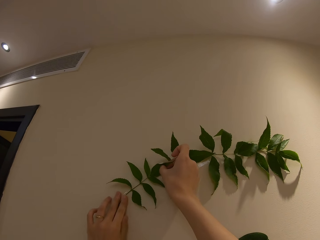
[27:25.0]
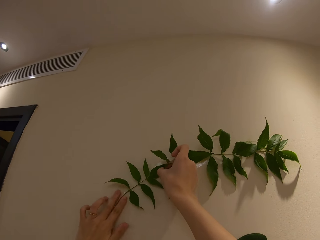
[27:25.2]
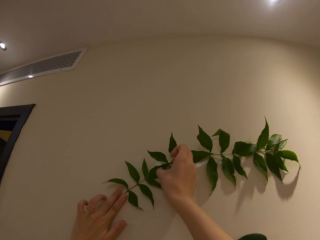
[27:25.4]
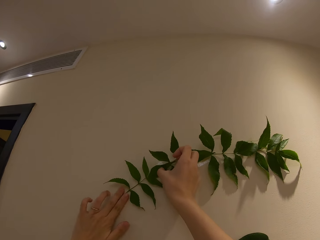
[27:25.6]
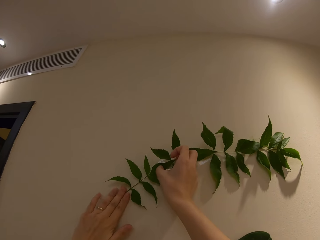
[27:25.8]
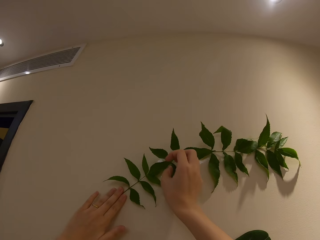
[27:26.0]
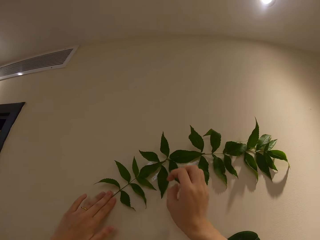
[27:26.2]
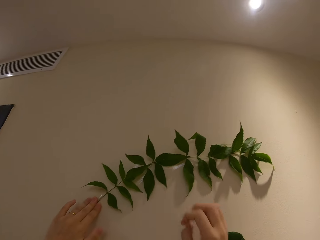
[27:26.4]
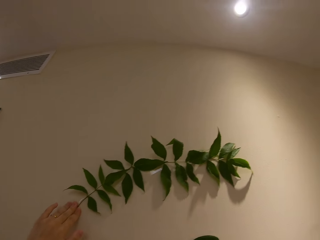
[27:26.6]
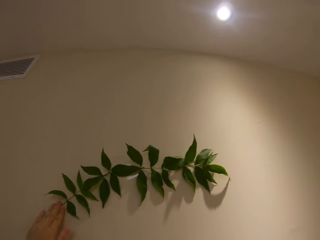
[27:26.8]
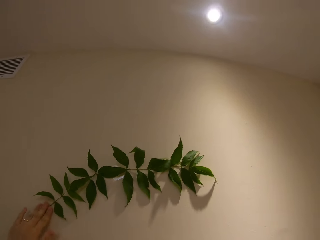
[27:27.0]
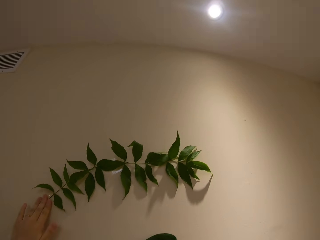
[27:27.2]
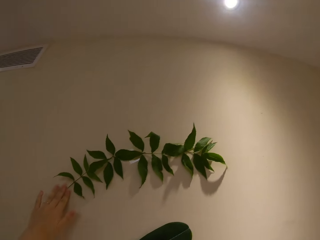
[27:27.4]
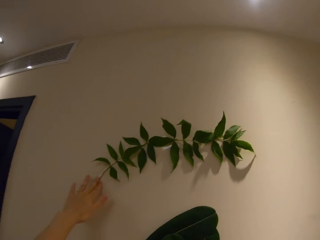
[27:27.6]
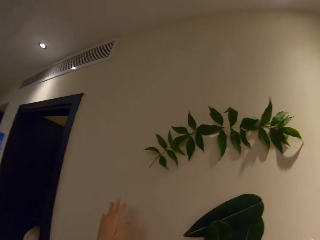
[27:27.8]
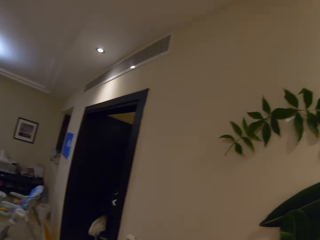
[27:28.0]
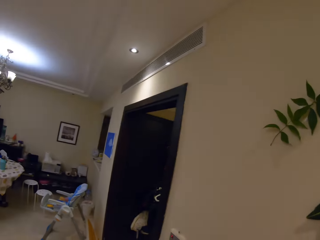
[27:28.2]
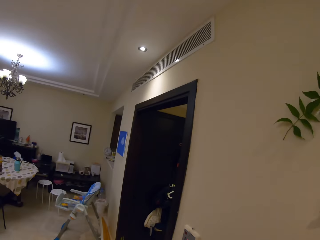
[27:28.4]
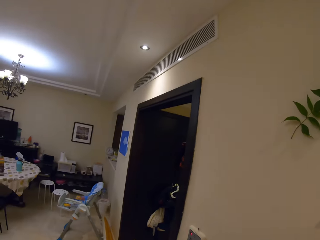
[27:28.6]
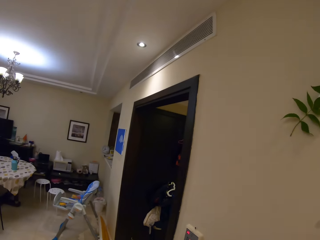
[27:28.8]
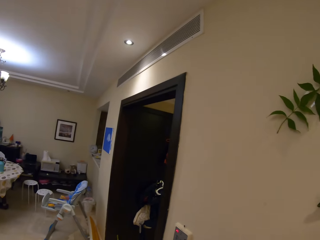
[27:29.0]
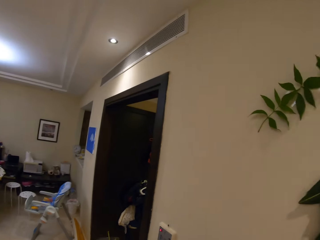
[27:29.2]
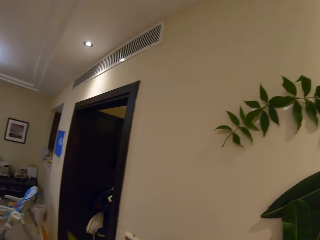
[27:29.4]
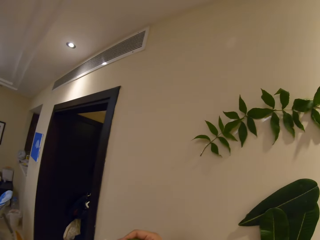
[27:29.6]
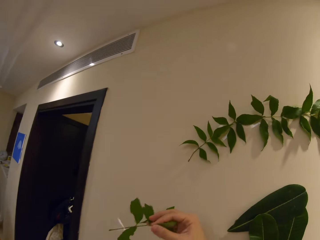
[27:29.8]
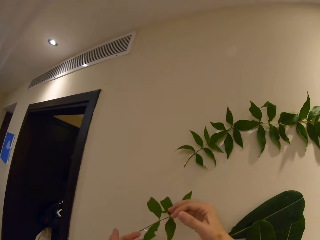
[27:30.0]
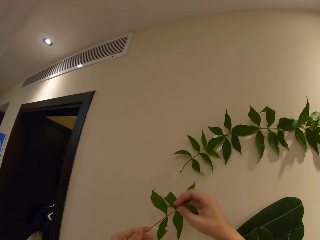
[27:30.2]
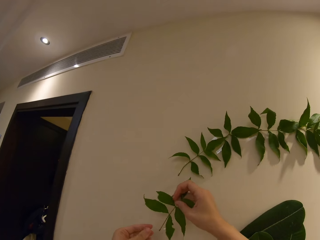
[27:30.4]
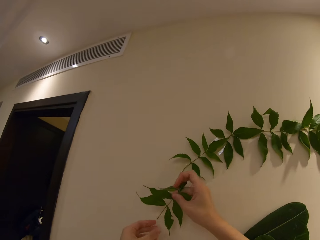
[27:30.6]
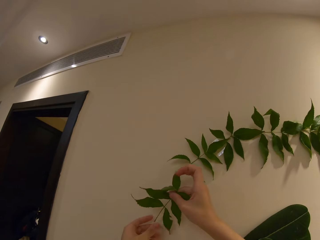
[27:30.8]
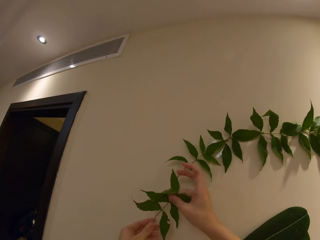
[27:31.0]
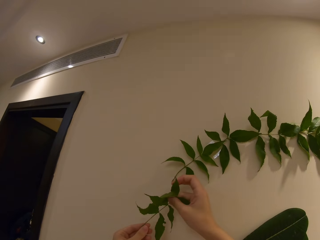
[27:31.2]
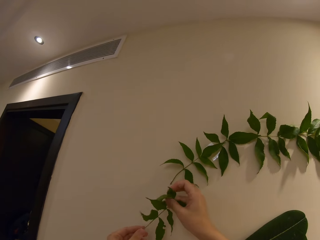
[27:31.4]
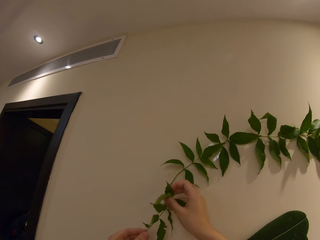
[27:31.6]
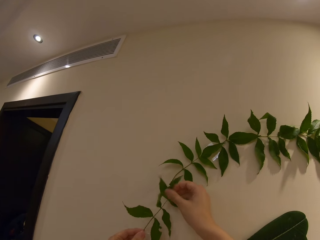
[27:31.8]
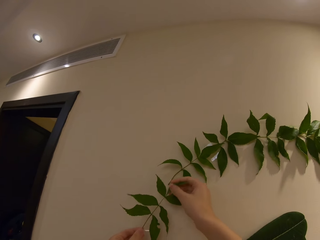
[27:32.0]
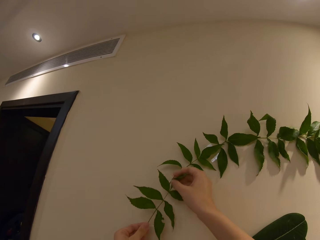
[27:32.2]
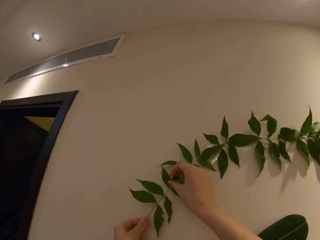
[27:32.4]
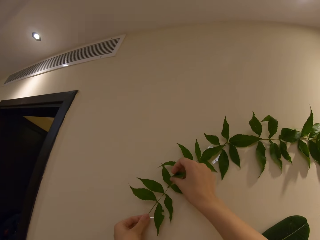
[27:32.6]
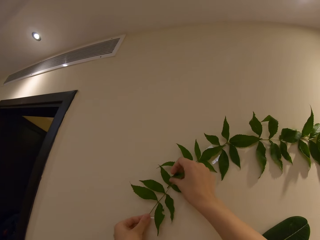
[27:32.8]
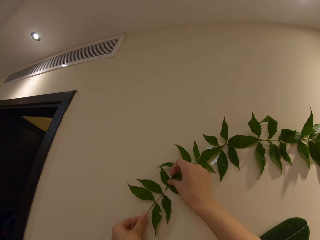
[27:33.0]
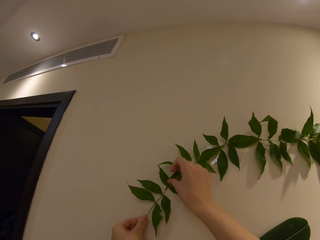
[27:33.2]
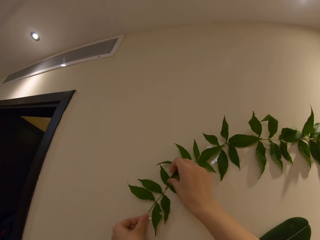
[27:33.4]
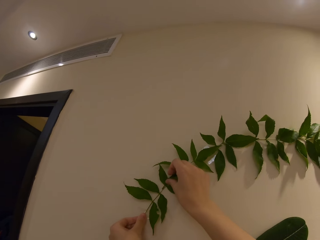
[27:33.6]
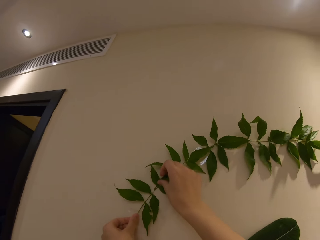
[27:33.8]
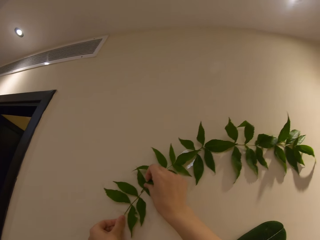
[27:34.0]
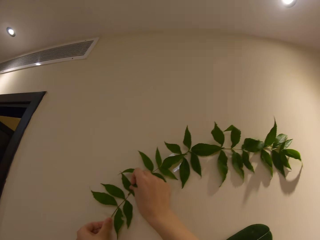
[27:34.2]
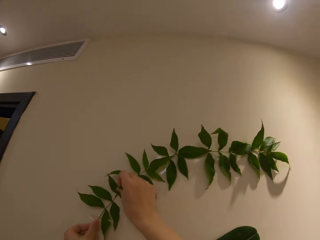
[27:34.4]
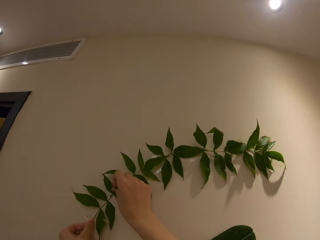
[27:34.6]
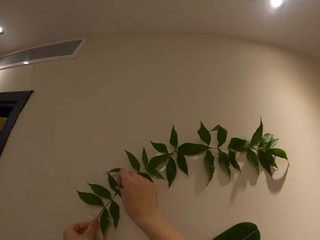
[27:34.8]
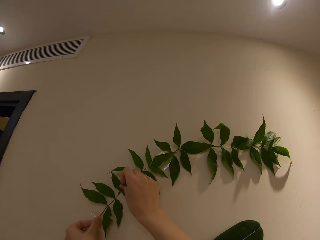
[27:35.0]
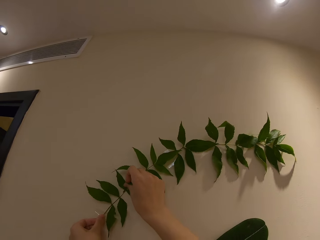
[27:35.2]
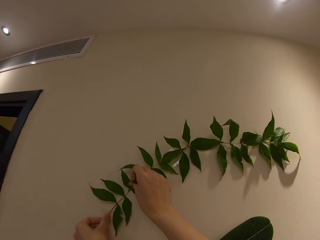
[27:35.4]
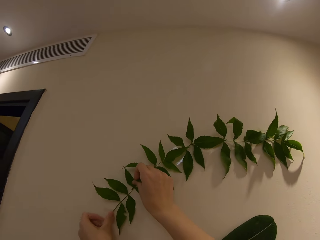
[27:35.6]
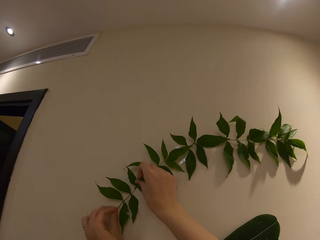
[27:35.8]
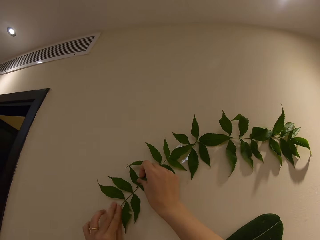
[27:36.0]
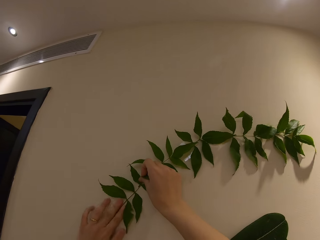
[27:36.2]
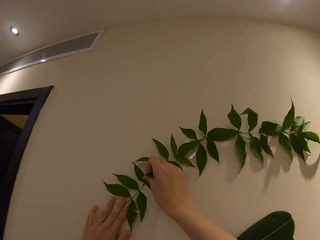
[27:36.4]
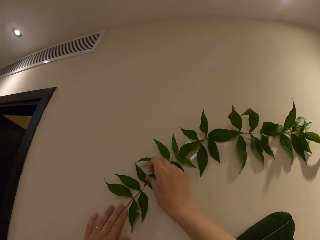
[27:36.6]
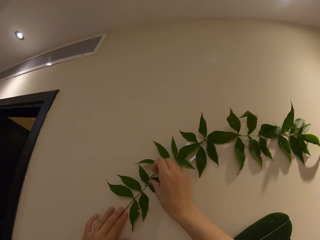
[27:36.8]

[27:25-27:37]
The camera wearer speaks to a person. They look around. They speak to the person. They hold a plant decoration. They speak to the person. They stick the plant on the wall. They take another leaf and put it on top of another leaf.

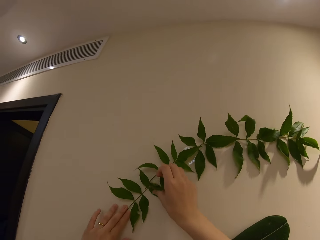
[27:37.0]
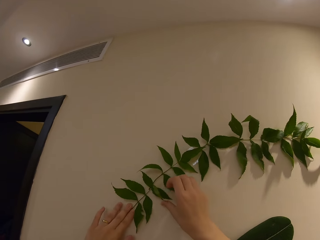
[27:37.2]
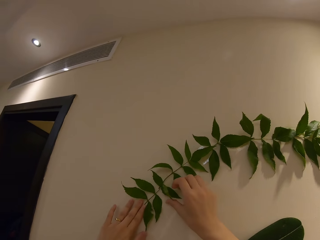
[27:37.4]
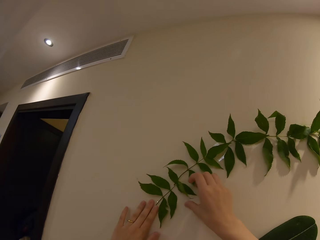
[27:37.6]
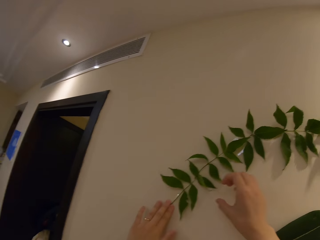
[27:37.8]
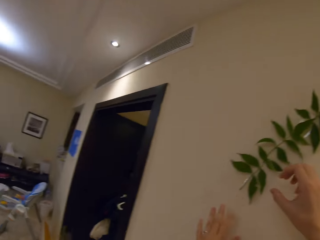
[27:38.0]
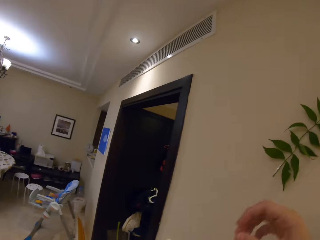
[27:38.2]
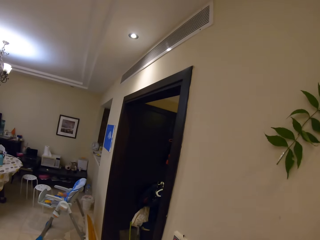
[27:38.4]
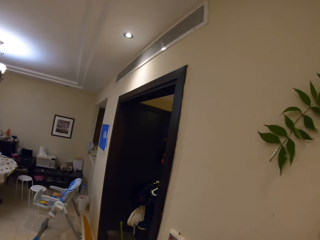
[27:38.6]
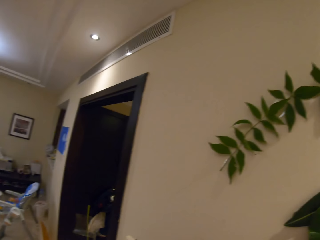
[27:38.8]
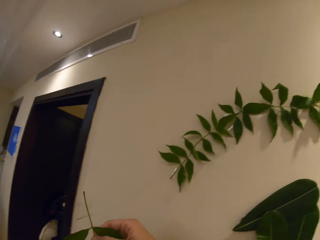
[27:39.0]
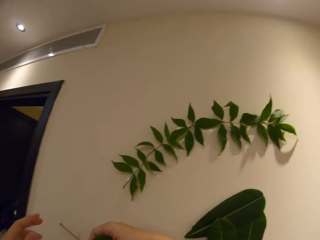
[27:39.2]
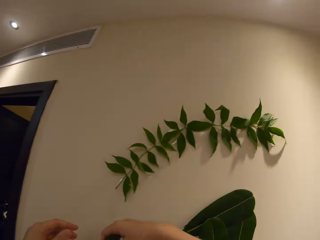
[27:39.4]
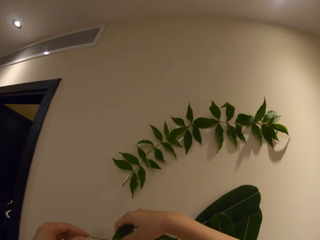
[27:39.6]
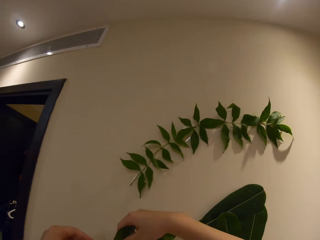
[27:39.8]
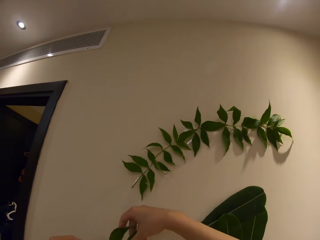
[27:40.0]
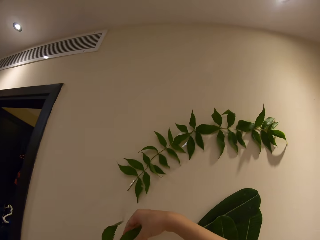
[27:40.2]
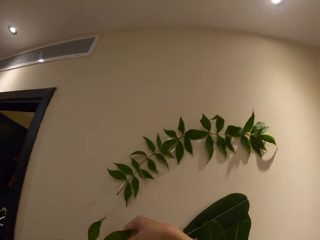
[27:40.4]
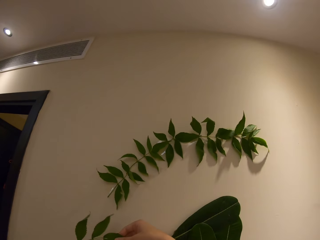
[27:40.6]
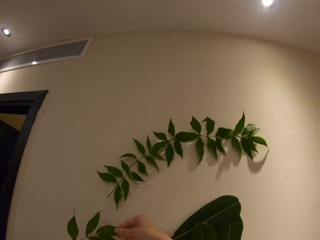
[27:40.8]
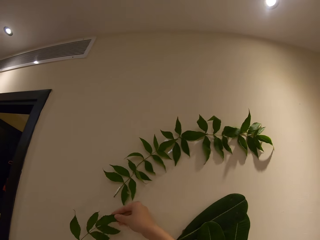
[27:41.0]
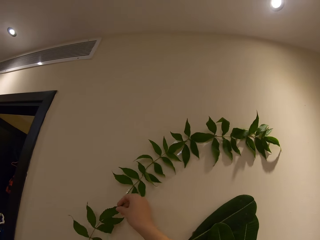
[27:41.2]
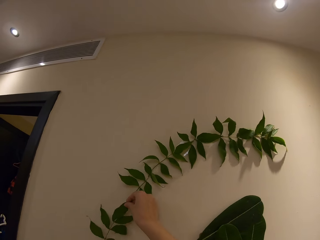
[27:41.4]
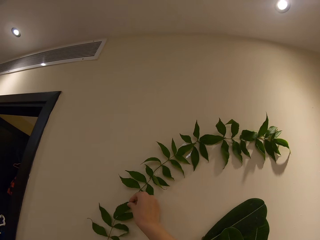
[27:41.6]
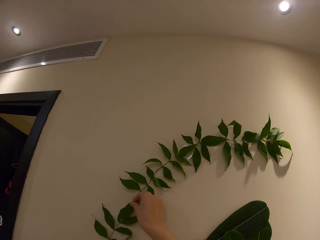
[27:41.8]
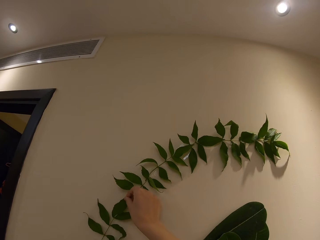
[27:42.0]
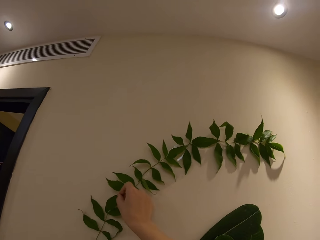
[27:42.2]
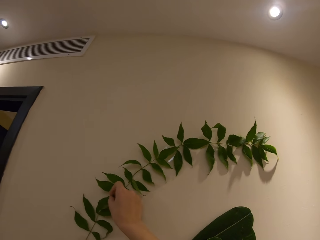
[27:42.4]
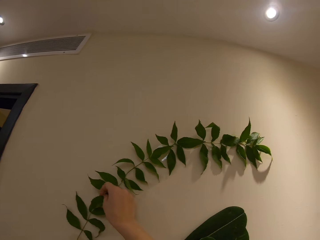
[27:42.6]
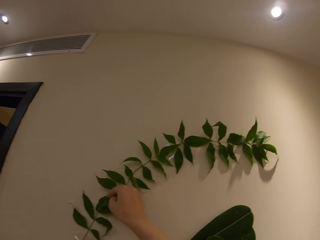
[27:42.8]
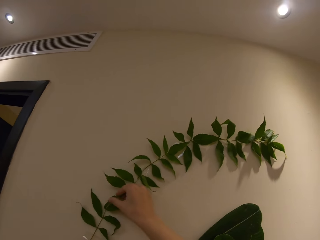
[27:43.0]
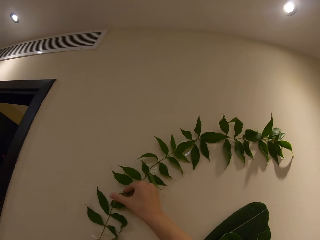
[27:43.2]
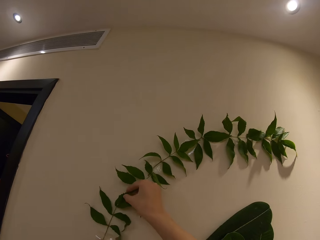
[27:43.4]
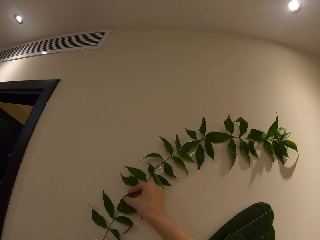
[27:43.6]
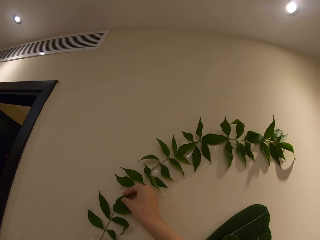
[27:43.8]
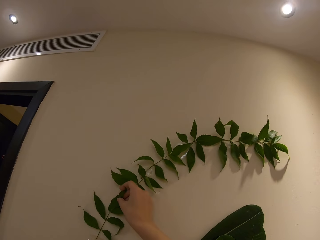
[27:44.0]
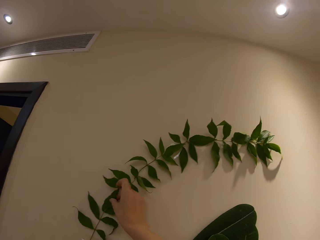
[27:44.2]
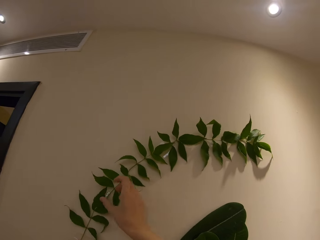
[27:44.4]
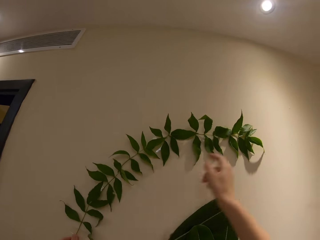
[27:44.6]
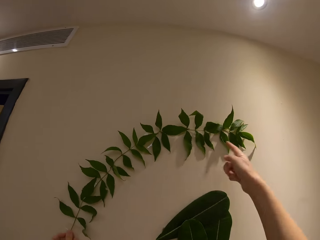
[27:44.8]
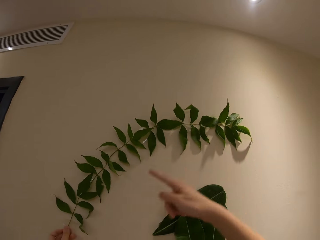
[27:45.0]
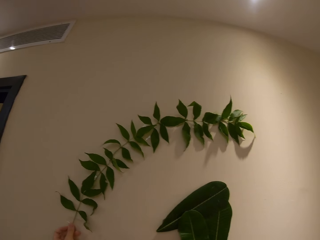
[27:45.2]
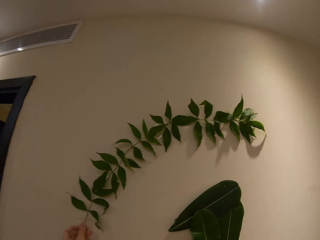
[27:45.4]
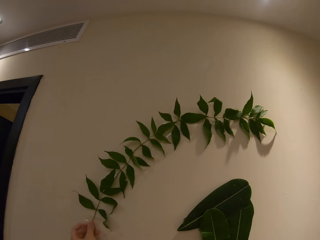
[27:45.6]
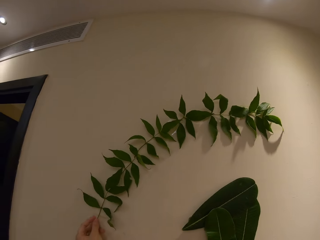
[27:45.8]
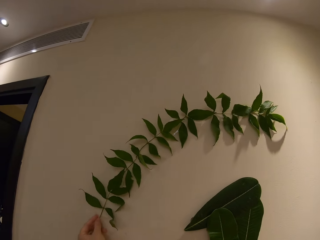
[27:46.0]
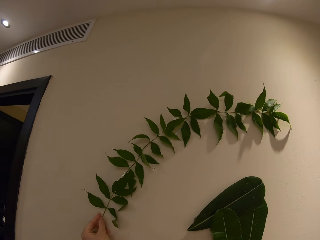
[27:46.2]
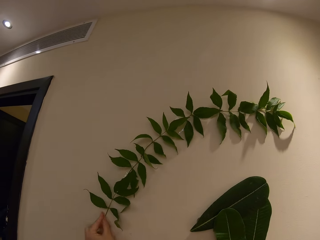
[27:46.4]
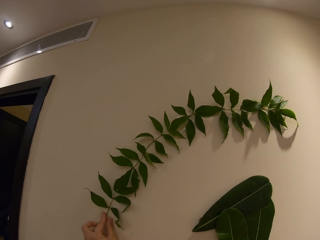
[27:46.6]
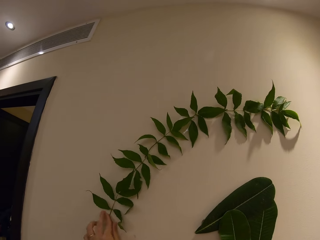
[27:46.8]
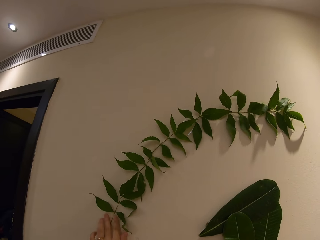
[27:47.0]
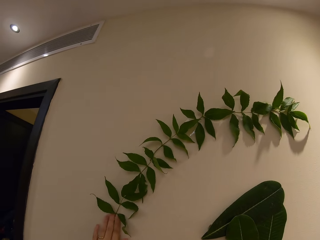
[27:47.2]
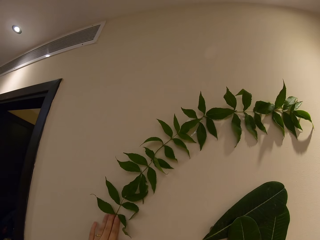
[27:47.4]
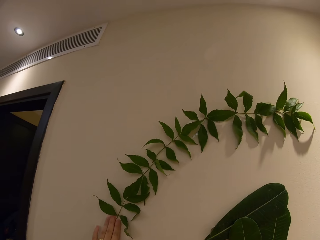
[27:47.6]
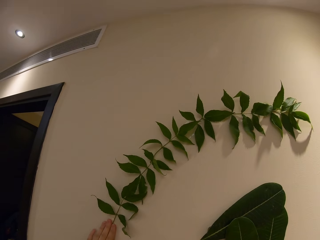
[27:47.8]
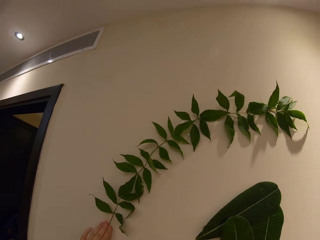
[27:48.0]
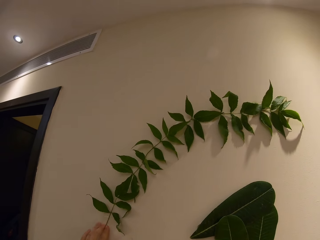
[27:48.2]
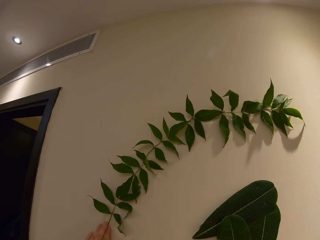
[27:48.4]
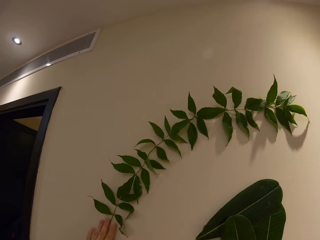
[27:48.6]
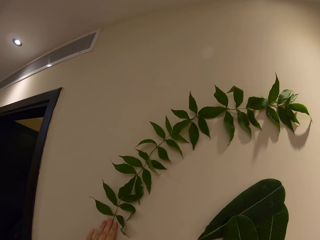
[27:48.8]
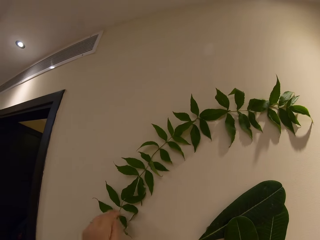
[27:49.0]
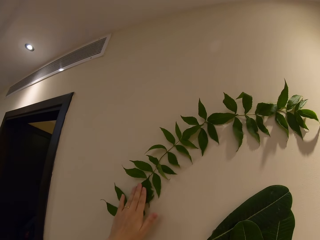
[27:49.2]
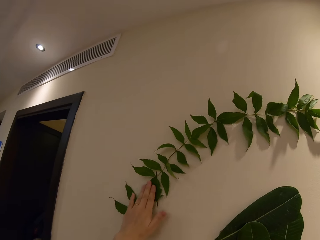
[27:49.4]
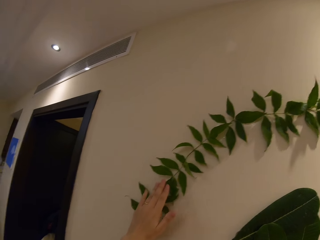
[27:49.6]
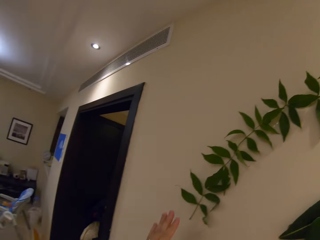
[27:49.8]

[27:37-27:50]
A person speaks to the camera wearer. The camera wearer holds a plant. They speak to the person and stick the plant on the wall. They take another leaf and put it on top of another leaf. The person speaks to the camera wearer. The camera wearer takes another leaf from the person and puts it on the top of the other leaves. The person speaks to the camera wearer again. The camera wearer points to the plant decoration. They speak to the person. They touch the plant. They speak to the person. They look at the plant decoration. They touch the plant.
